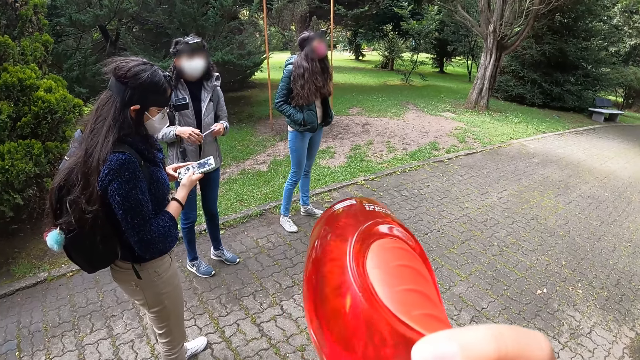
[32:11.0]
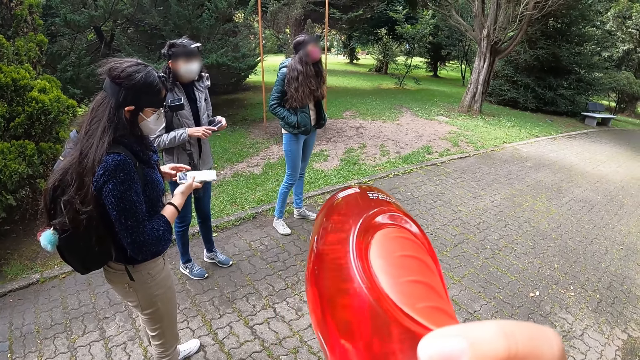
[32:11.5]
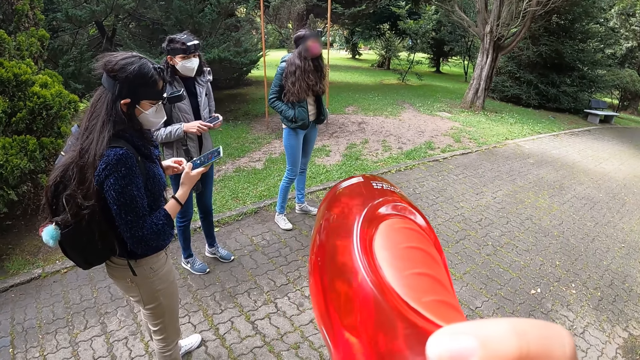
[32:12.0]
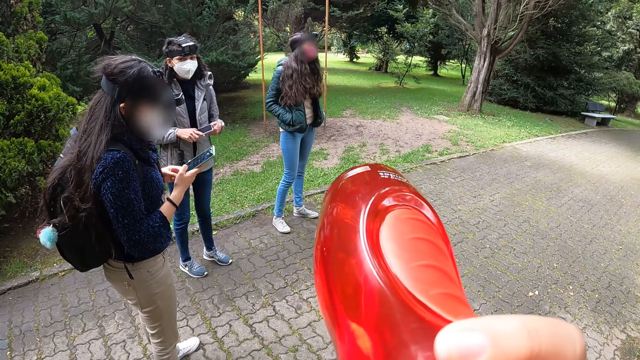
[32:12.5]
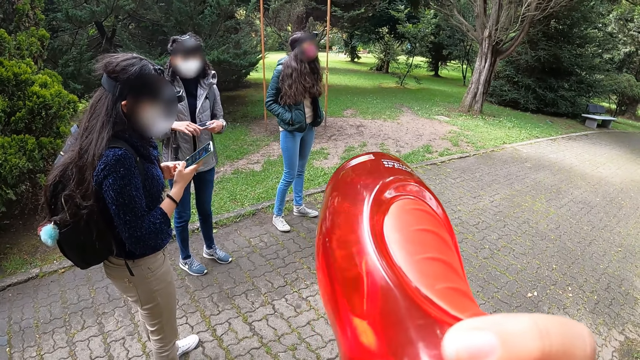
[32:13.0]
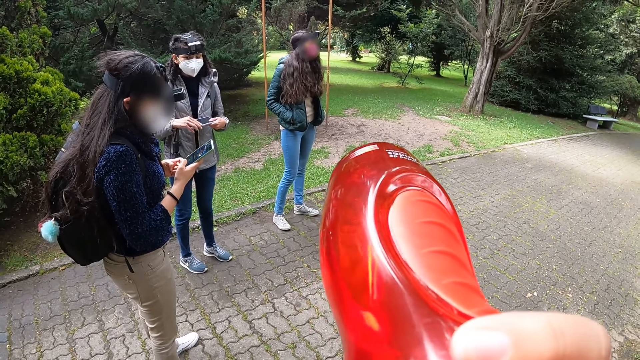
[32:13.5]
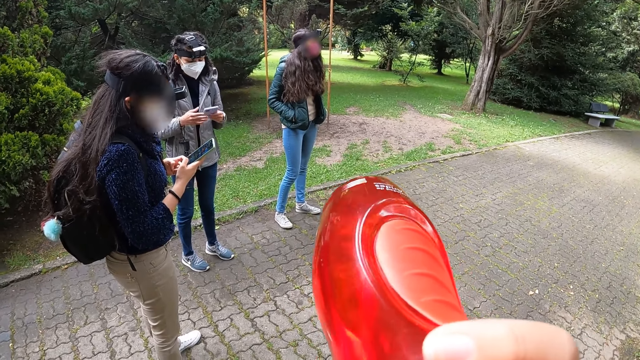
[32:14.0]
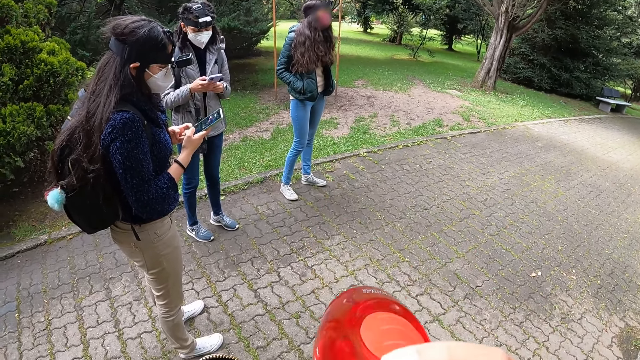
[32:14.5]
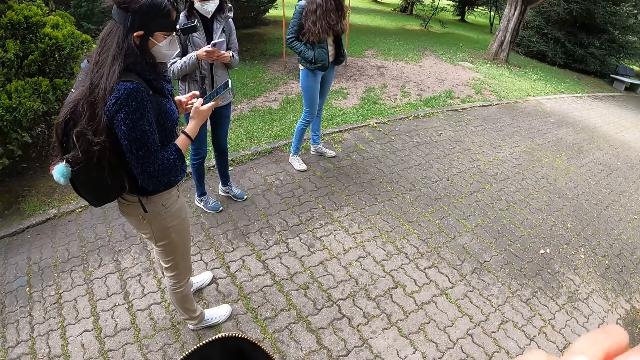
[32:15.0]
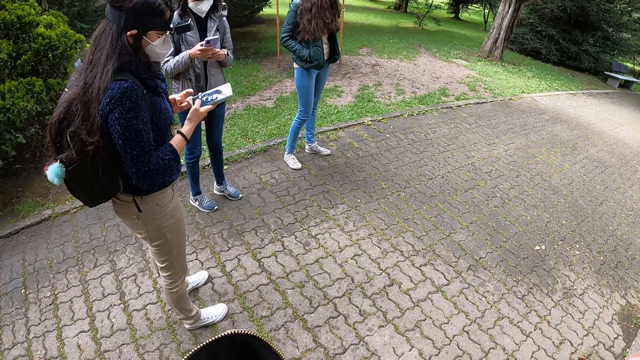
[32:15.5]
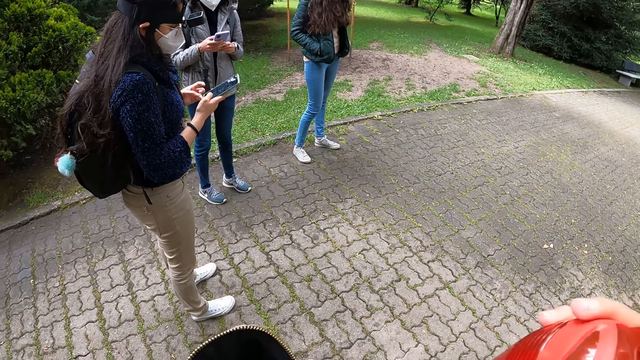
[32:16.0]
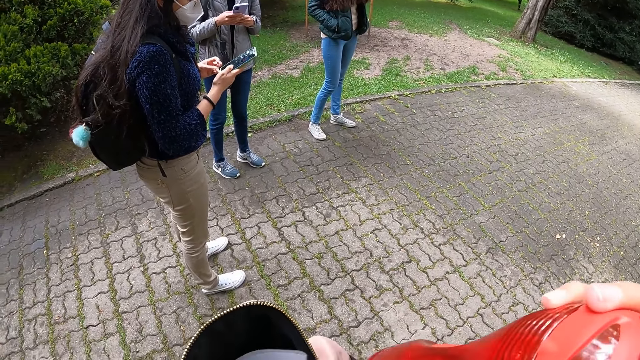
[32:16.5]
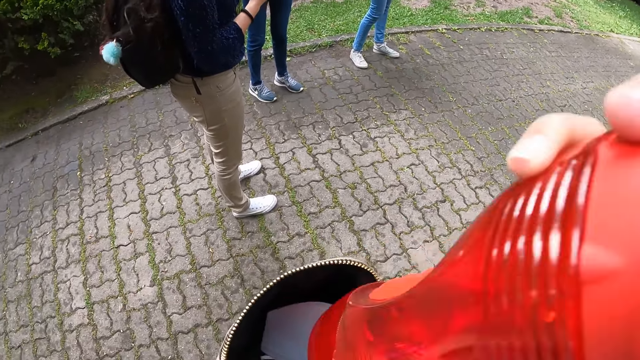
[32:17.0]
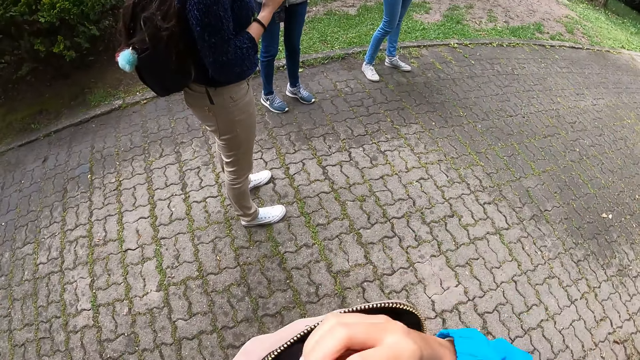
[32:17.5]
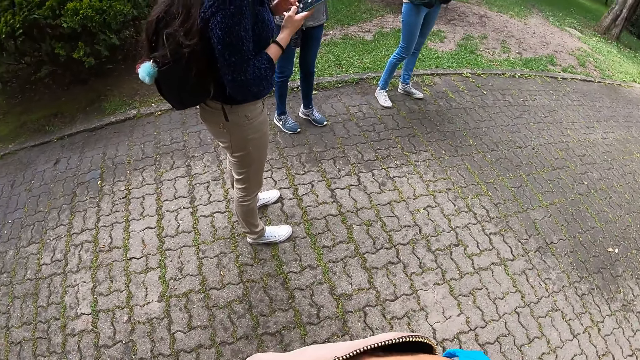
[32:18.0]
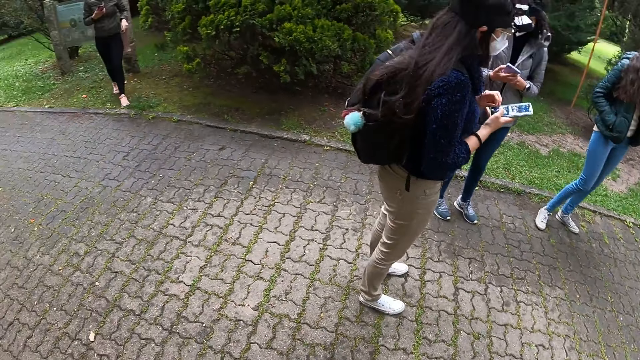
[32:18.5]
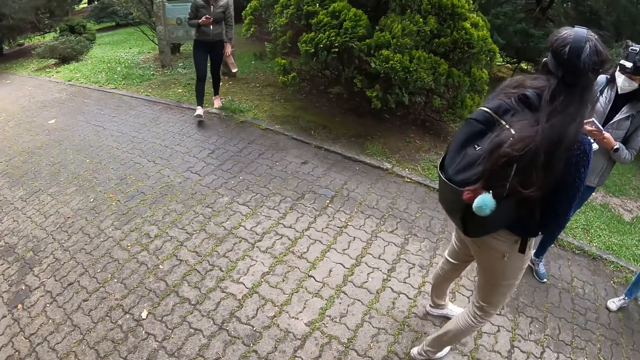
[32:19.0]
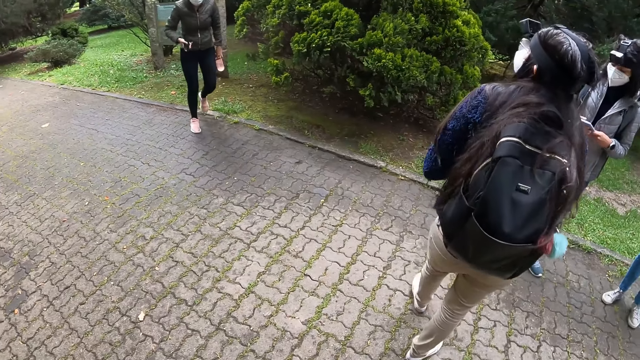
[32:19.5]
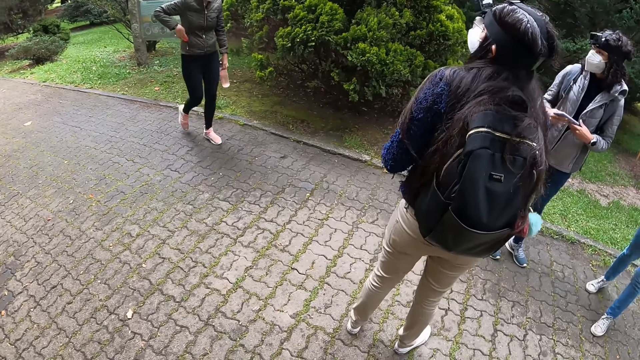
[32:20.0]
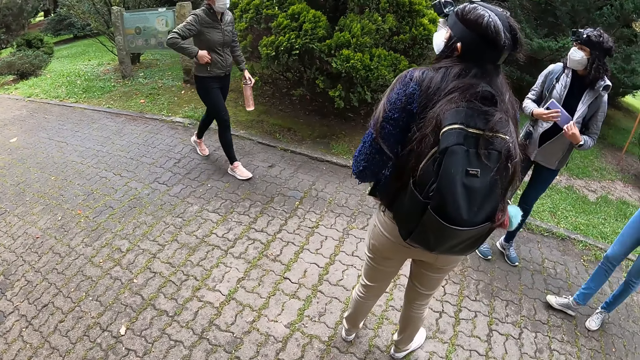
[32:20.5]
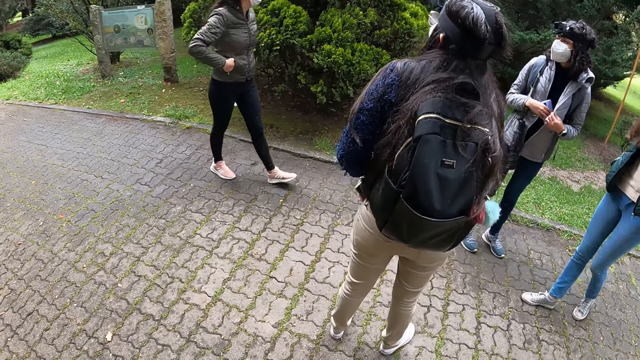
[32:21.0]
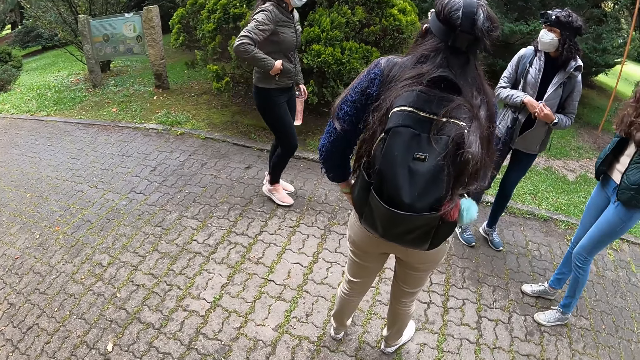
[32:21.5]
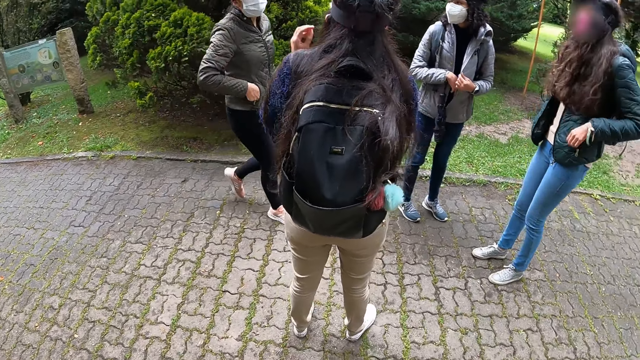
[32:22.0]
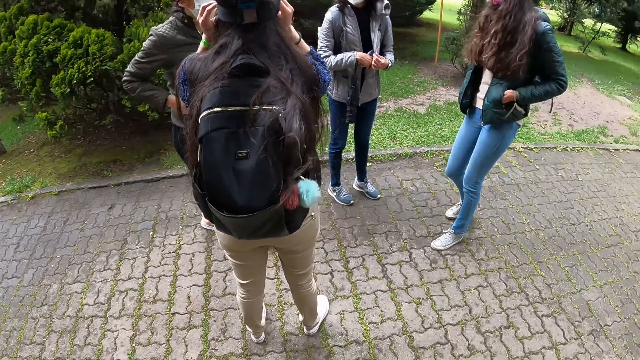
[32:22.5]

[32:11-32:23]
The camera wearer drinks water from a bottle in her right hand. She puts the bottle of water in the bag.

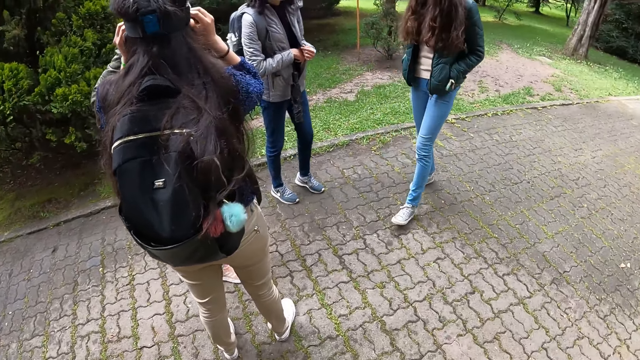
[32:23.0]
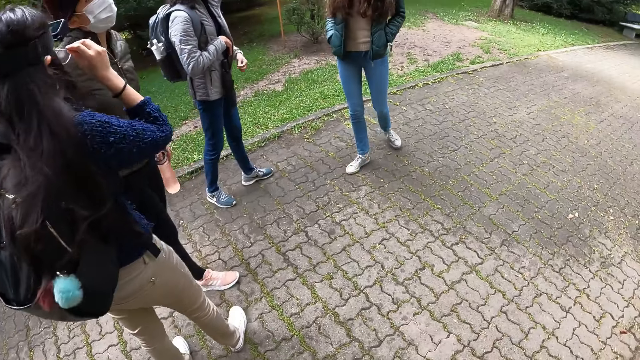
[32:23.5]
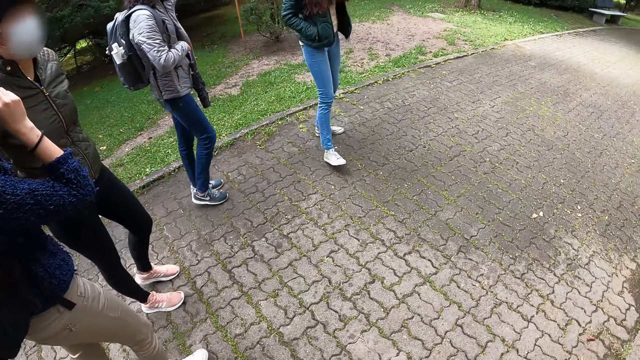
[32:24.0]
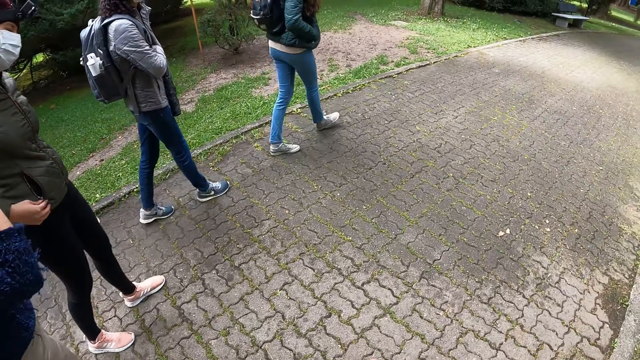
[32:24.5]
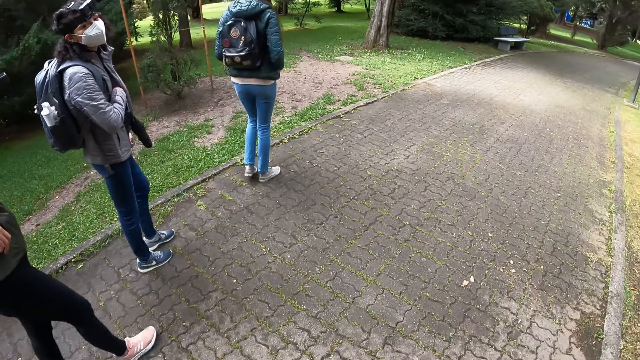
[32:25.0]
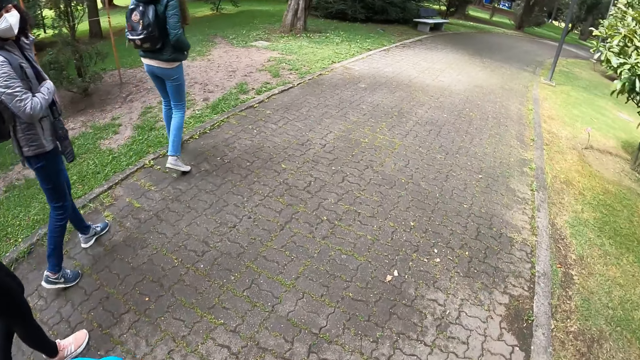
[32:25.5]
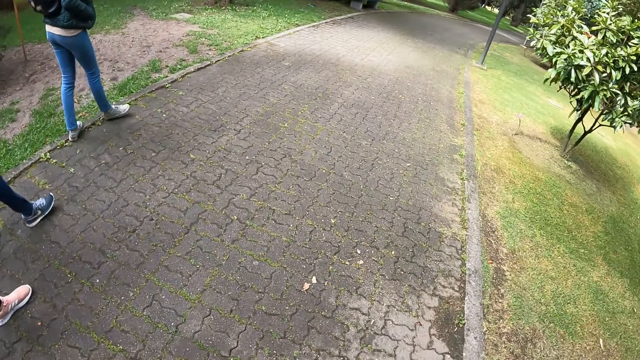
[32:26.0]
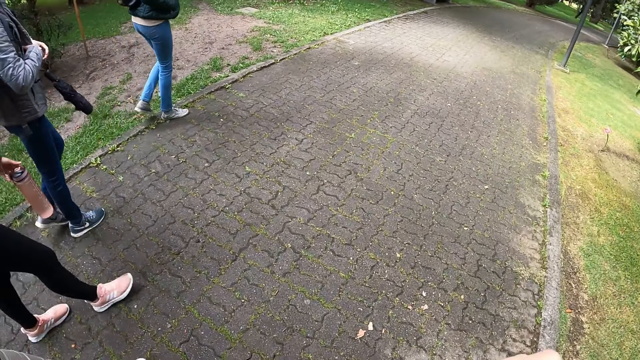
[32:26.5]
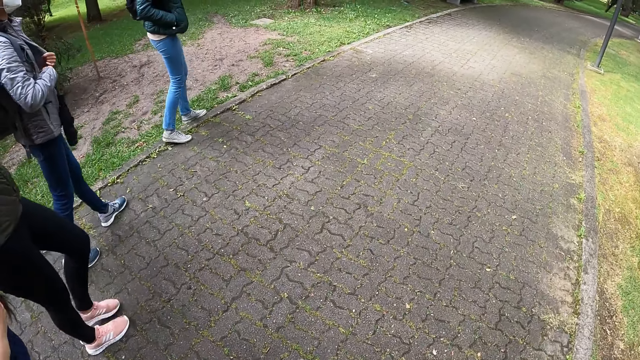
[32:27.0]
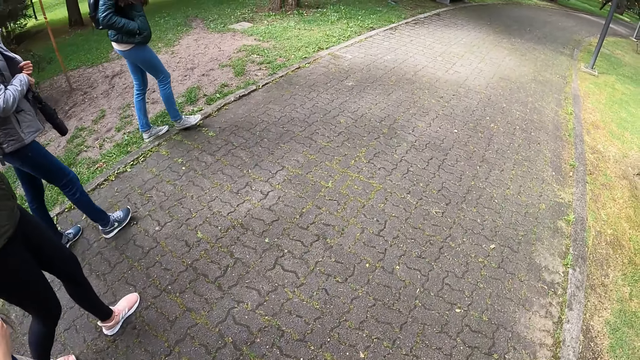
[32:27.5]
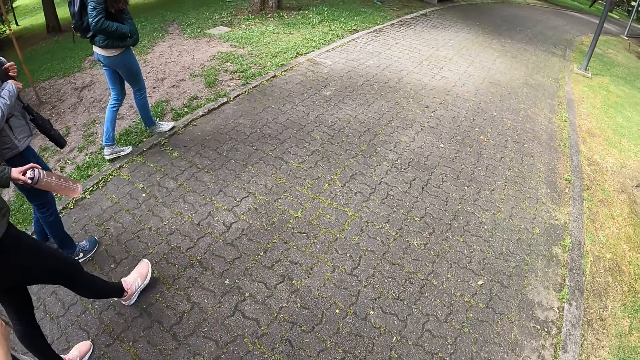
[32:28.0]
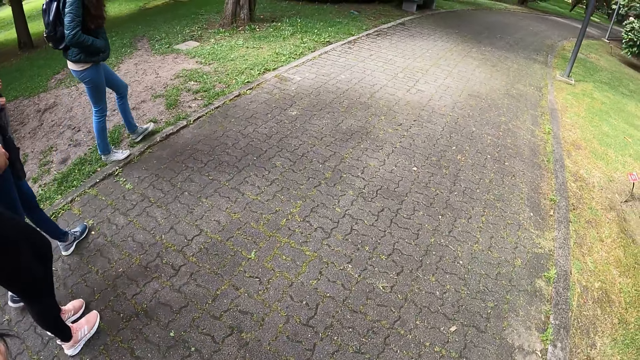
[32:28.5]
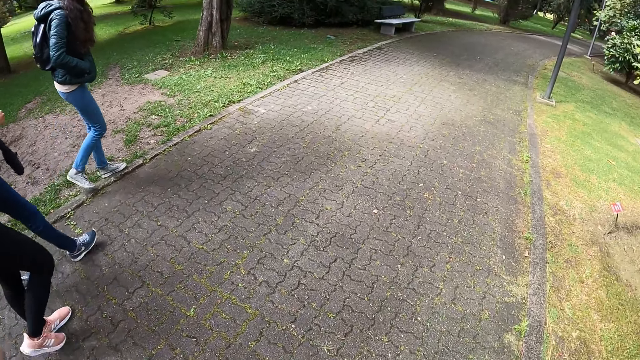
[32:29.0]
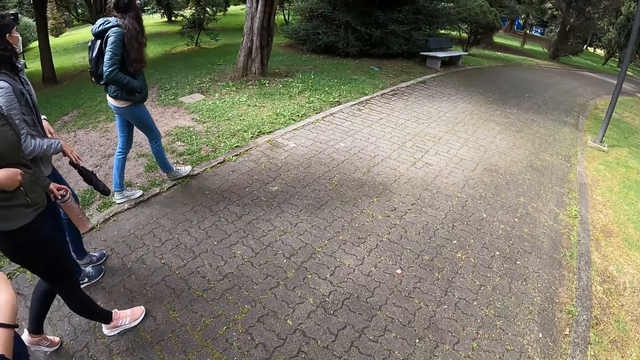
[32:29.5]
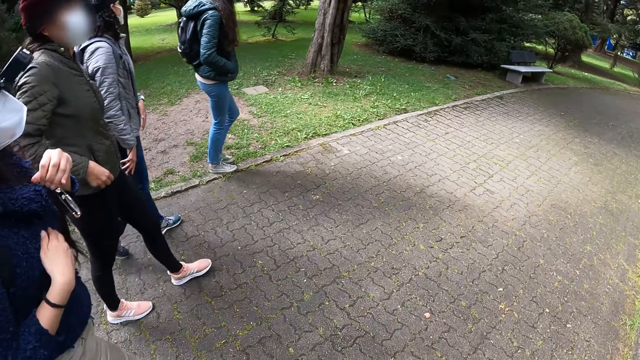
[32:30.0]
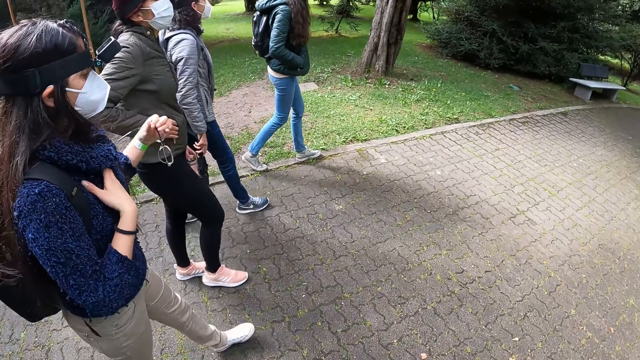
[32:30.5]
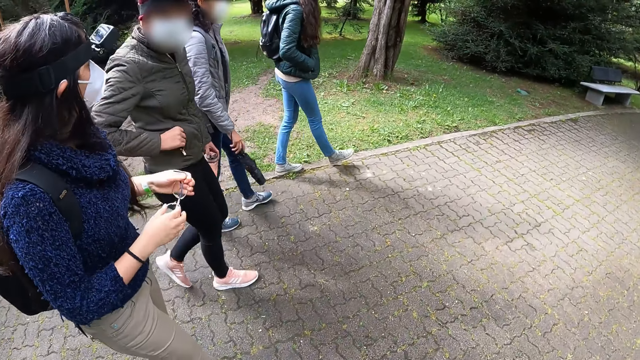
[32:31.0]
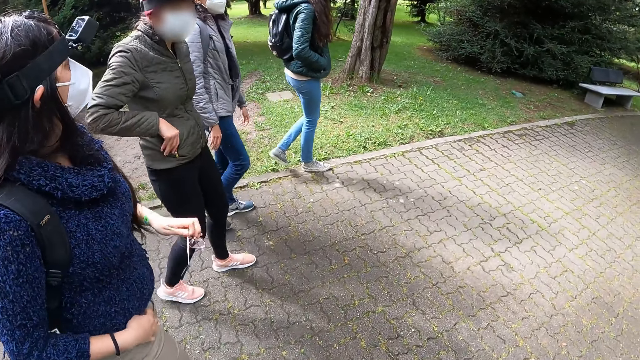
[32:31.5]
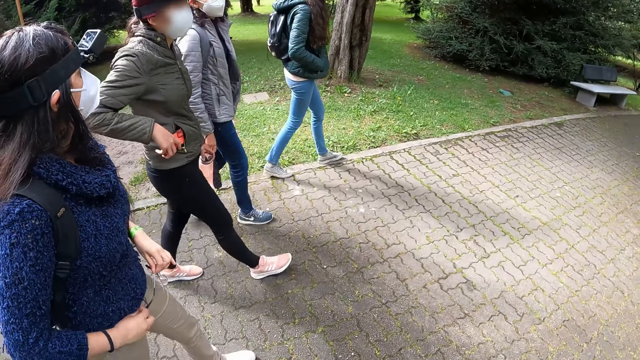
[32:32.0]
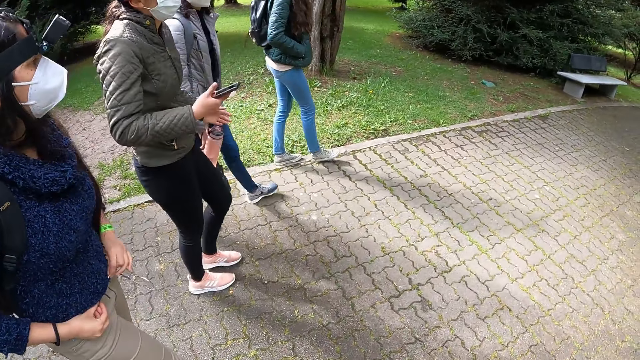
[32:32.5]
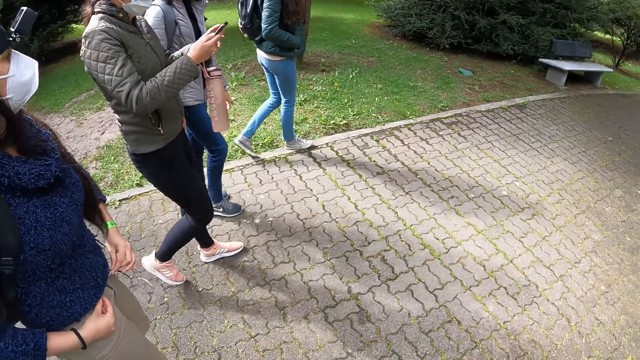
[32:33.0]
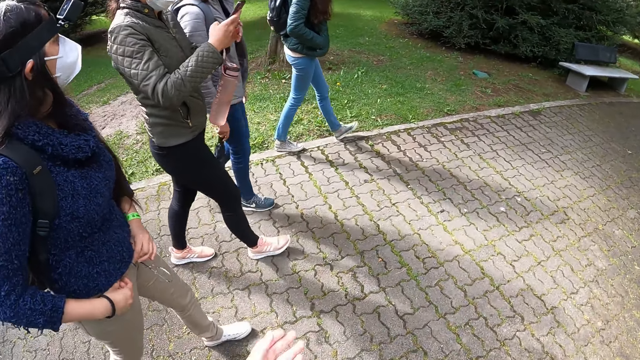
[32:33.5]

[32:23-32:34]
The camera wearer walks along the pavement. A lady removes her phone from the pocket.
